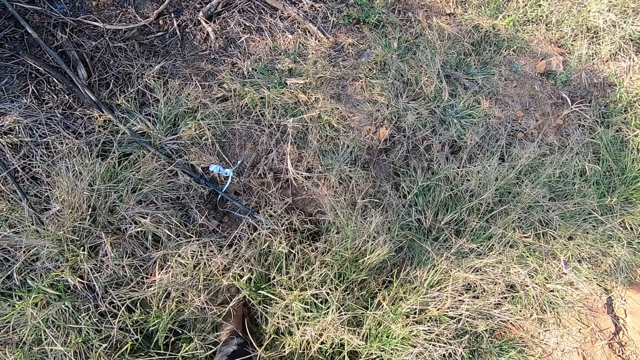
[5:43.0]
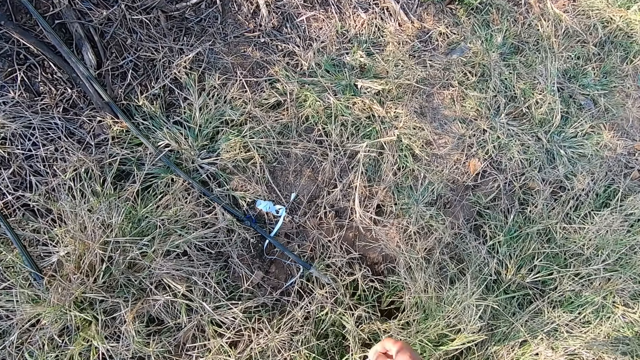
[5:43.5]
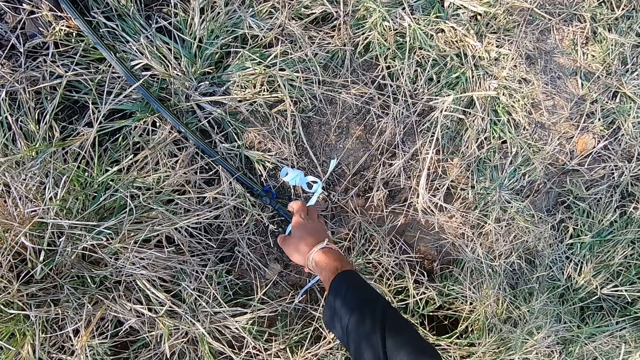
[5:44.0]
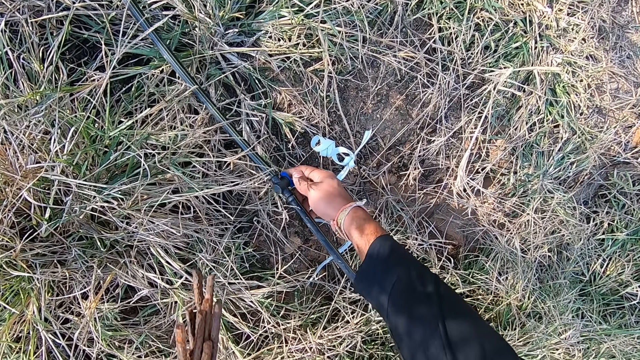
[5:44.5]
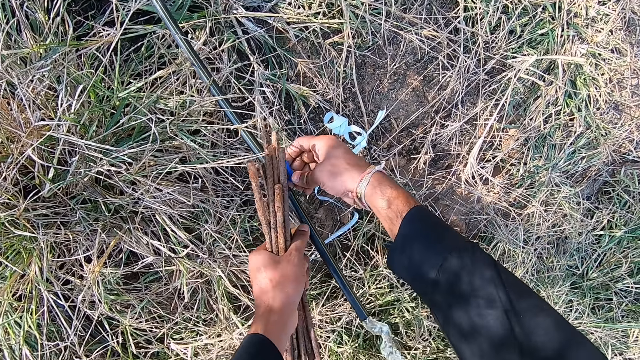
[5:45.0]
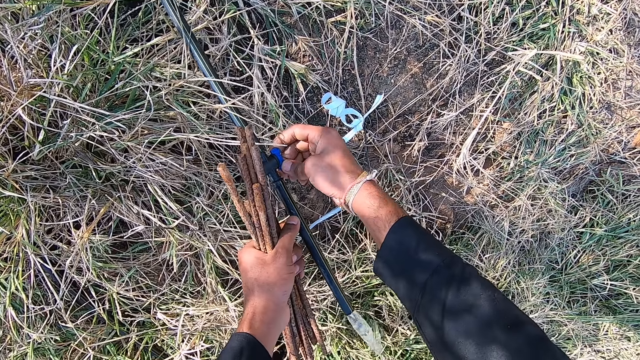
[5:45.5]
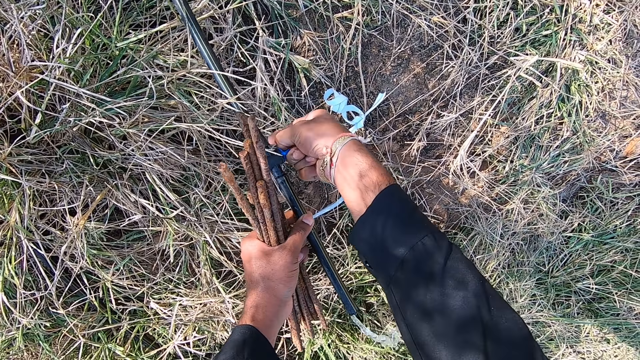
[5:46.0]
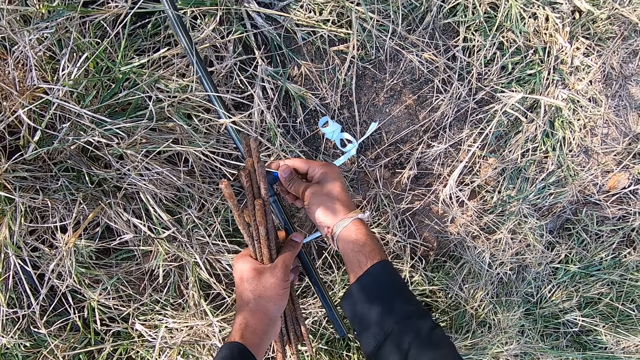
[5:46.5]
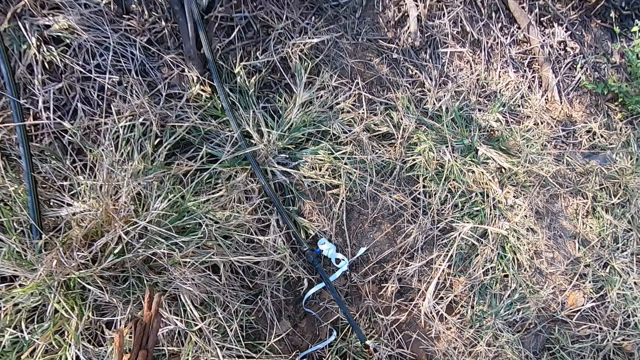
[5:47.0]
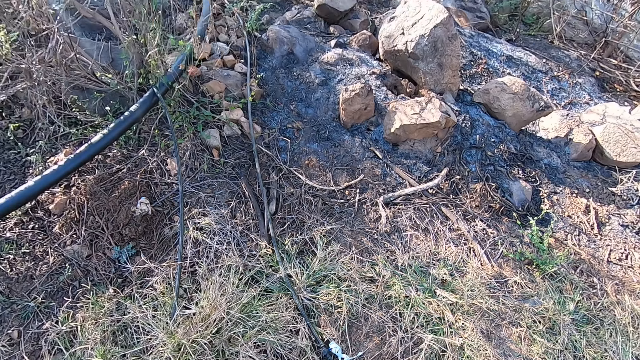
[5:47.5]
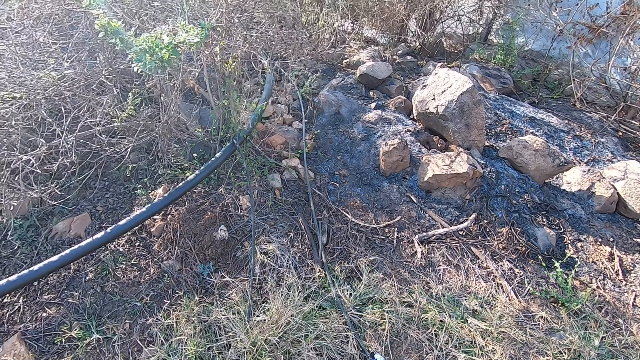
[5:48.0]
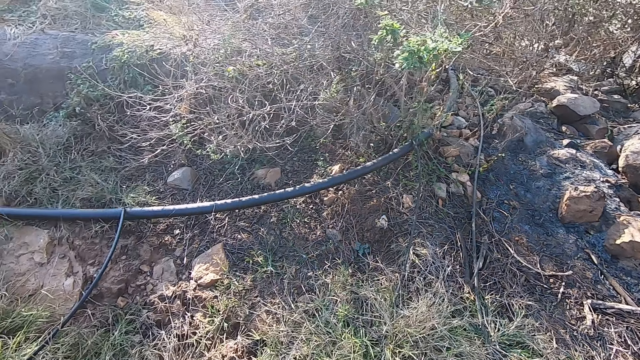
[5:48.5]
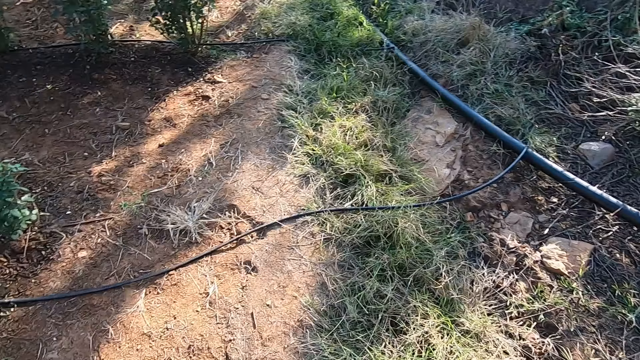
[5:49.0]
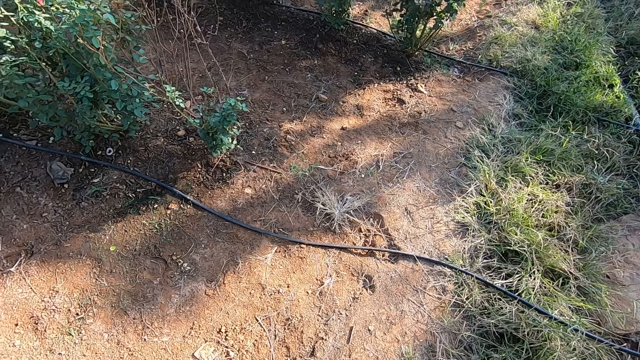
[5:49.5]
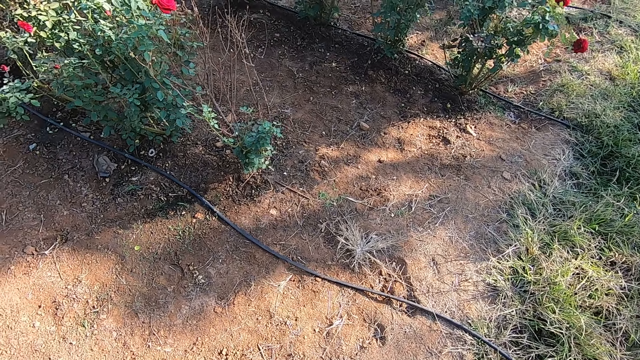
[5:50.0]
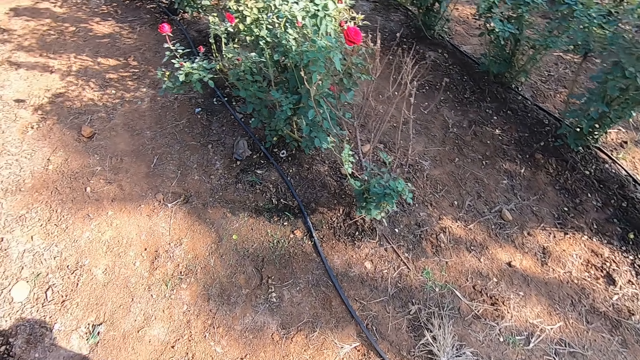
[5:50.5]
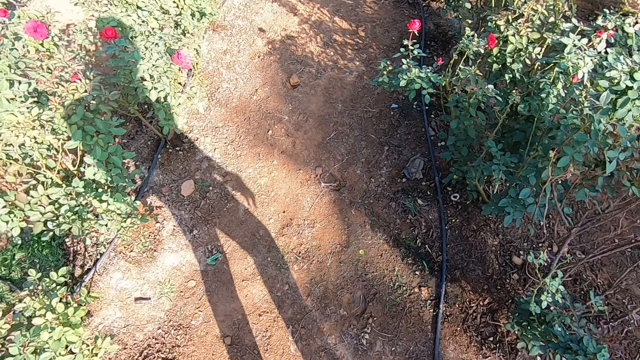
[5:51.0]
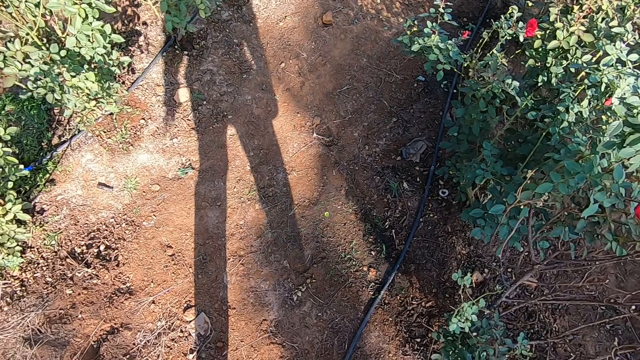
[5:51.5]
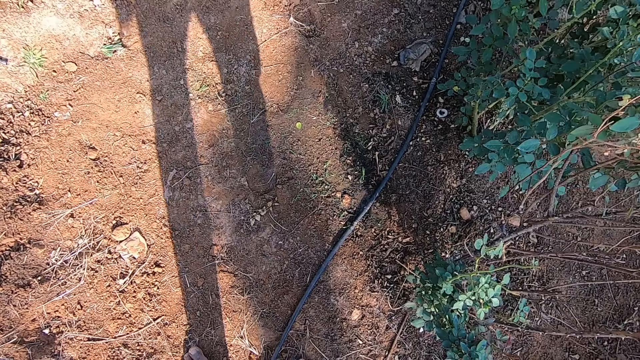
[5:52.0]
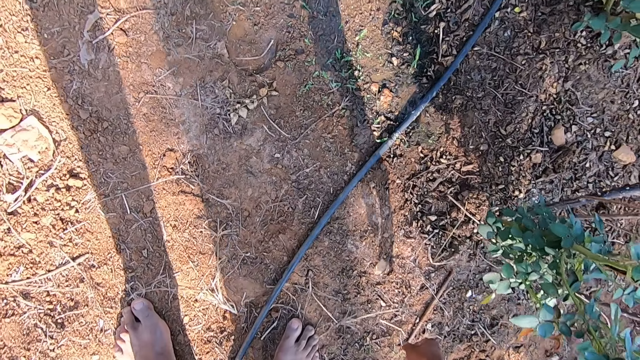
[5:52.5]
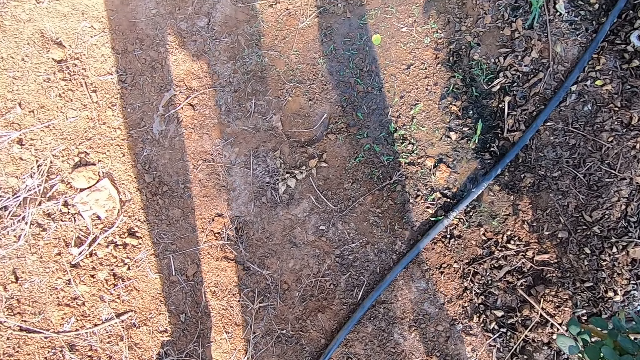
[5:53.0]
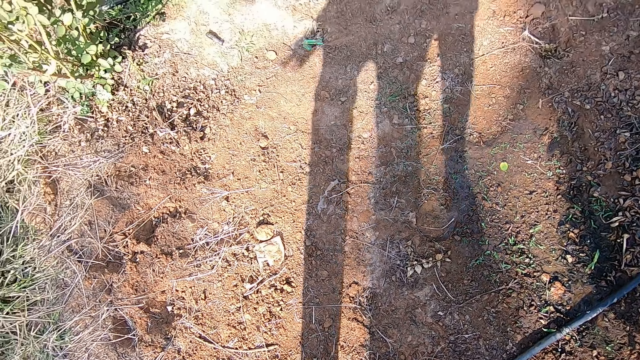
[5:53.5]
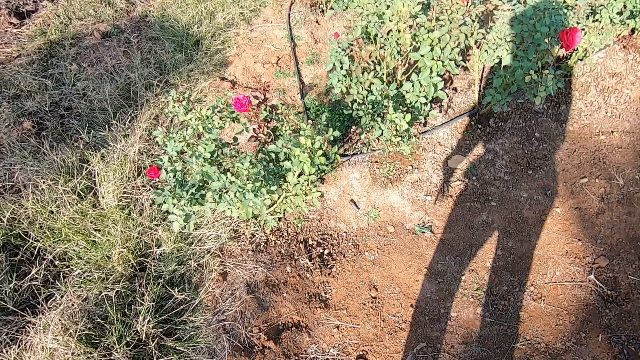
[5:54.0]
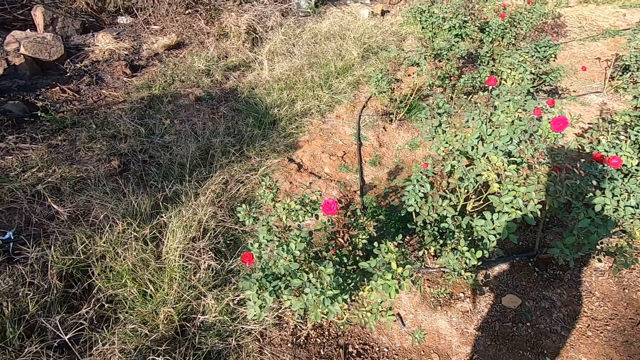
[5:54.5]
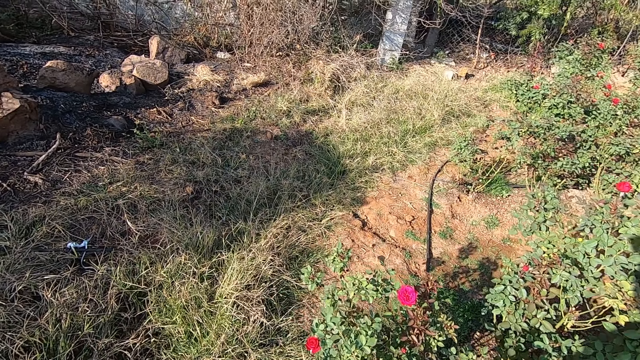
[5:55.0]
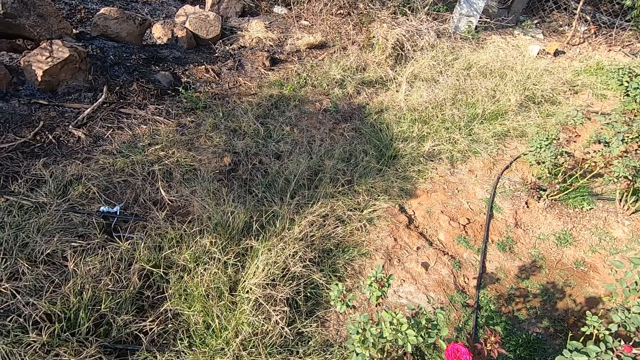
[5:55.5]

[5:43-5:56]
The camera wearer holds the water hose on the ground with his hands. He turns a plastic valve on the water hose with his right hand. He drops the water hose on the ground with his right hand. He closes the water pipe. He talks with the man and turns around. He picks up an iron rod on the ground with his right hand.

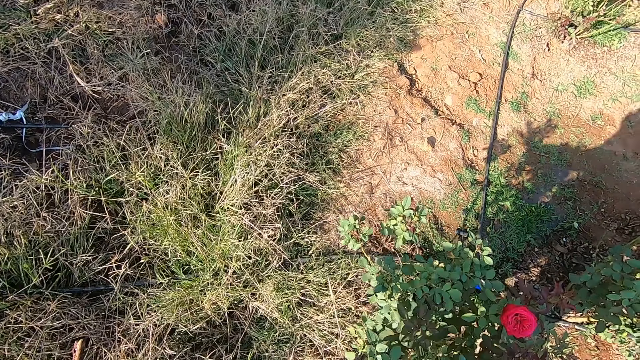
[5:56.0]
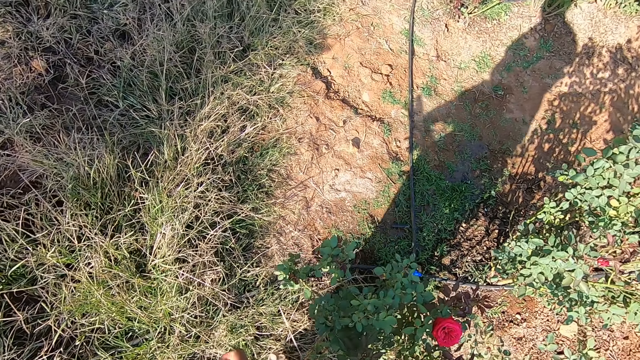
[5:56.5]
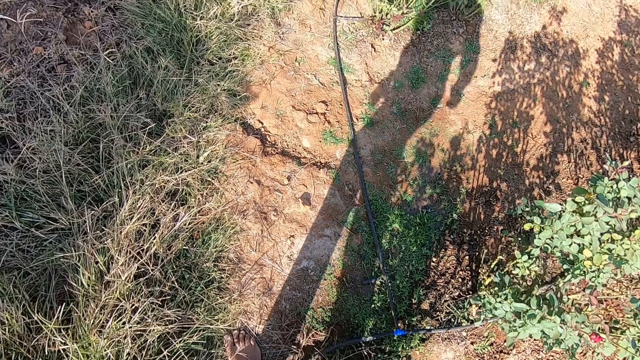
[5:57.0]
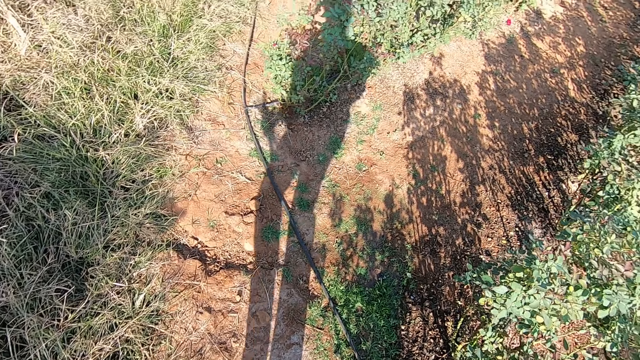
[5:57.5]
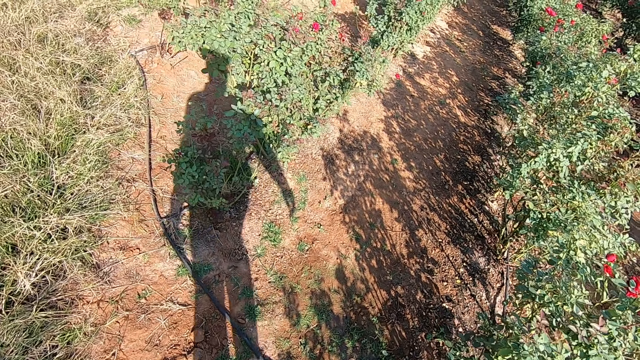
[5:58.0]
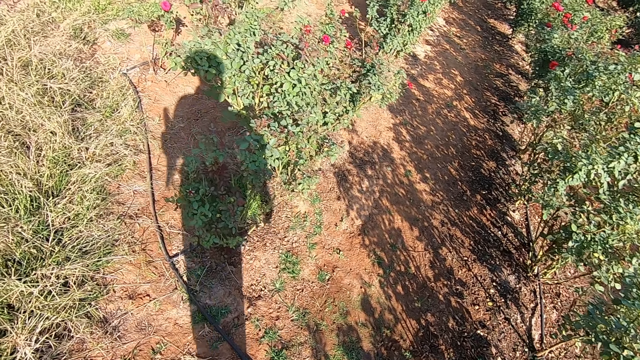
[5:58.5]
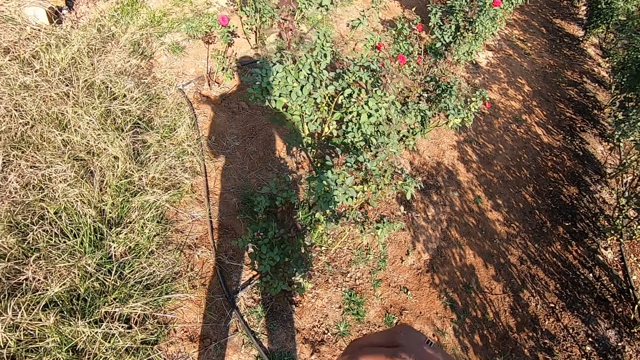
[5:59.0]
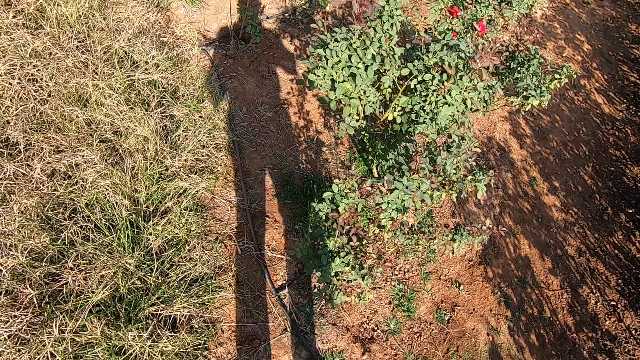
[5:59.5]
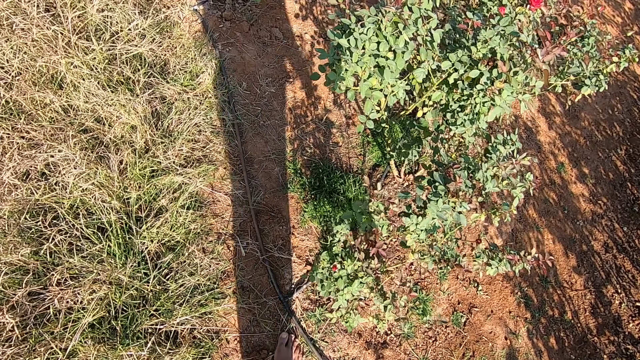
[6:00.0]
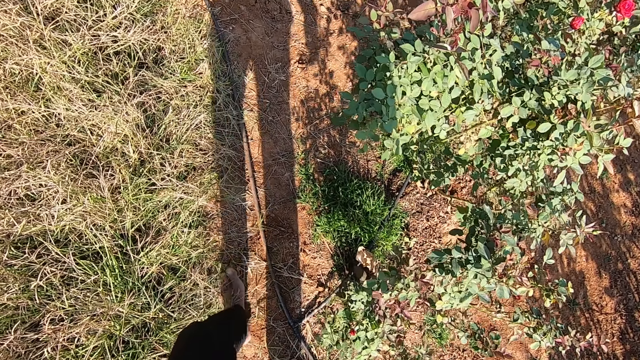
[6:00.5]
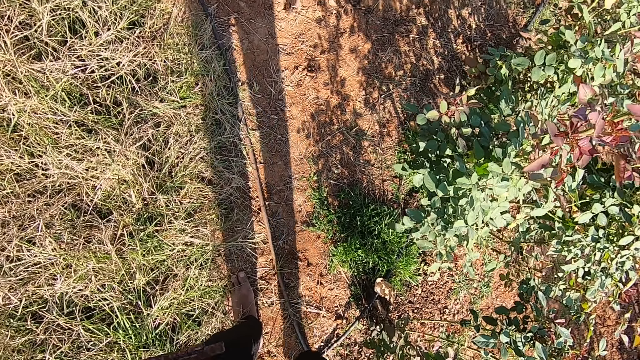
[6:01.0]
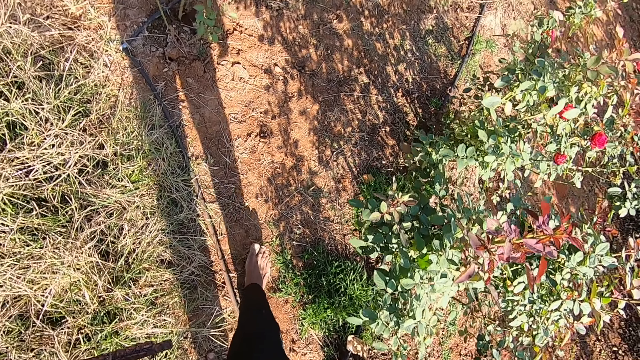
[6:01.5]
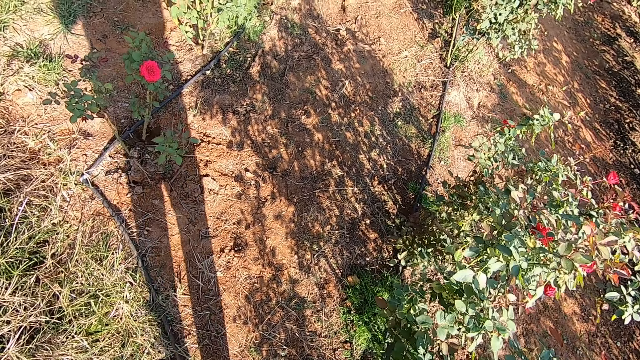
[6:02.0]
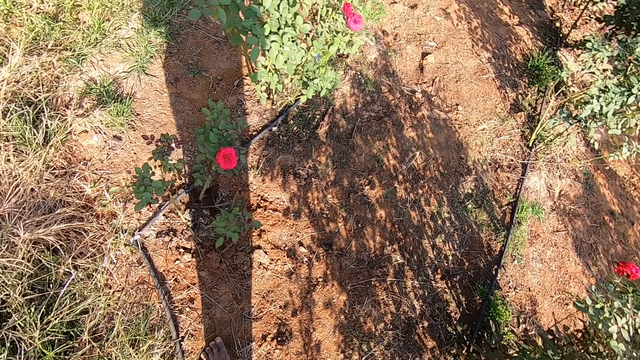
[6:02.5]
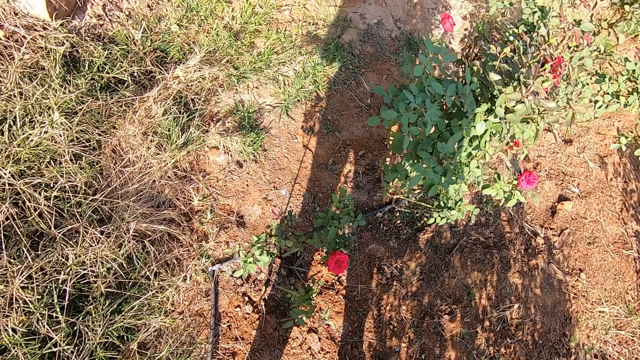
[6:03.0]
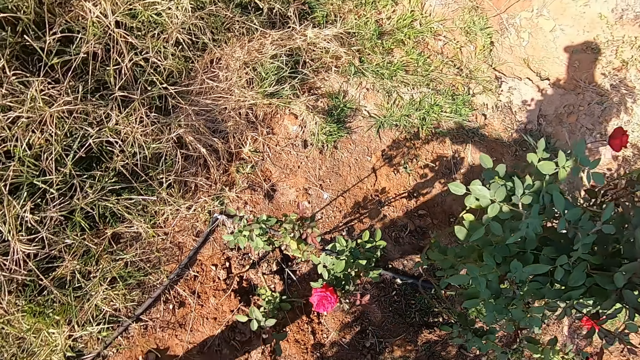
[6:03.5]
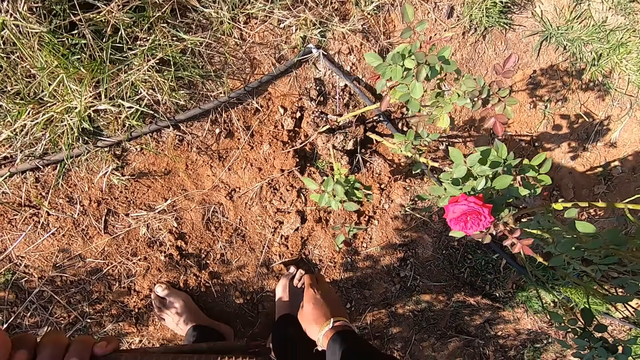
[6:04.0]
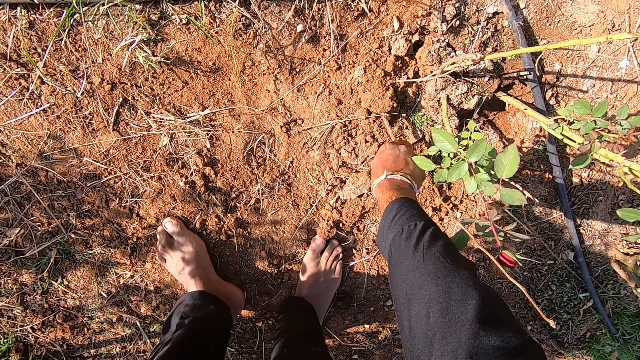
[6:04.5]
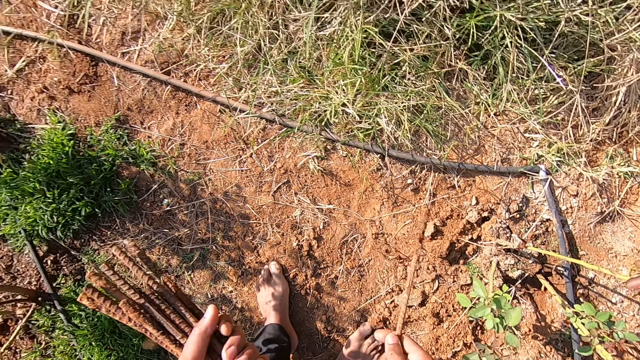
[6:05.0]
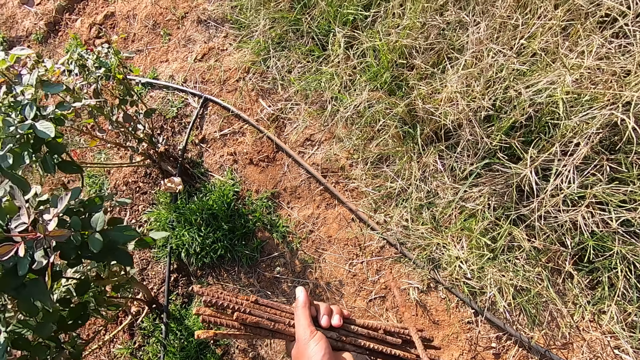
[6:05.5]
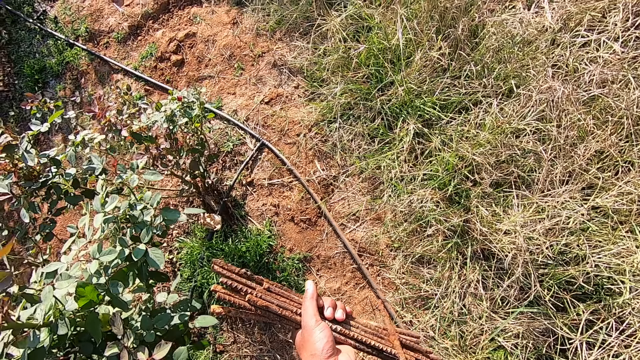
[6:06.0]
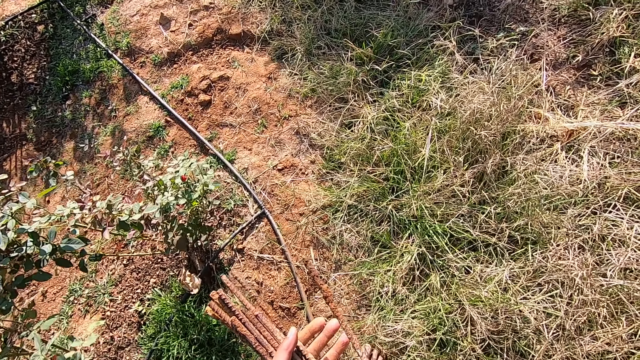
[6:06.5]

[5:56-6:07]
The camera wearer walks in the garden and looks around. He picks up an iron rod on the ground with his right hand. He passes the iron rod from his right hand to his left hand. He hits the pile of iron rods in his left hand with the iron rod in his right hand.
